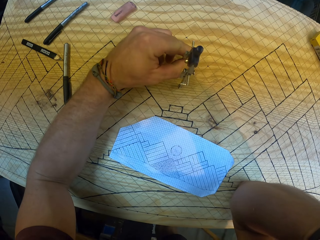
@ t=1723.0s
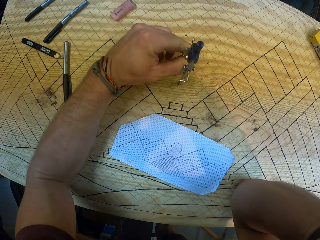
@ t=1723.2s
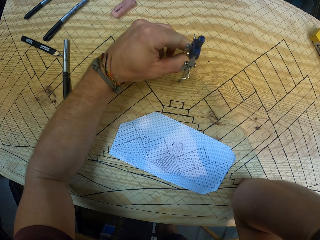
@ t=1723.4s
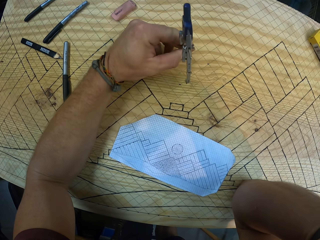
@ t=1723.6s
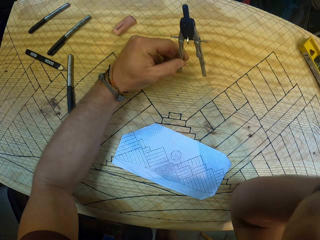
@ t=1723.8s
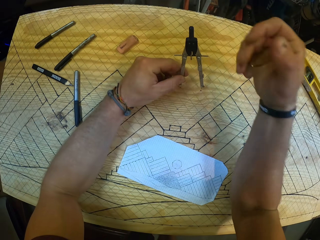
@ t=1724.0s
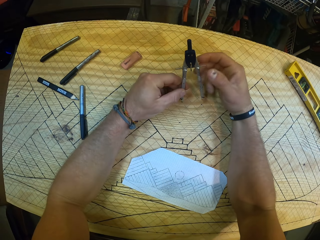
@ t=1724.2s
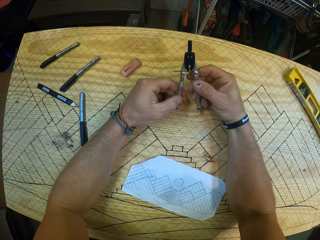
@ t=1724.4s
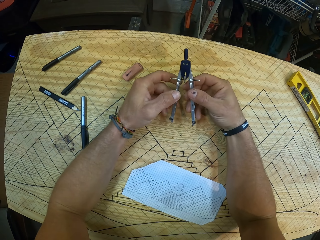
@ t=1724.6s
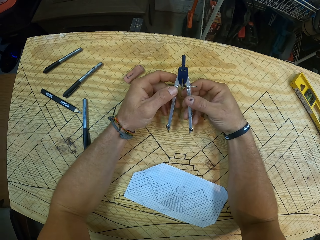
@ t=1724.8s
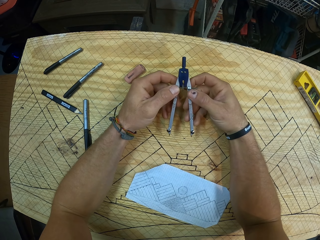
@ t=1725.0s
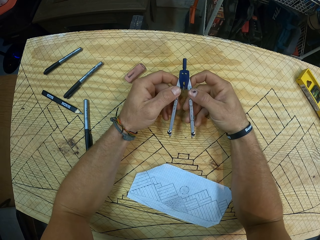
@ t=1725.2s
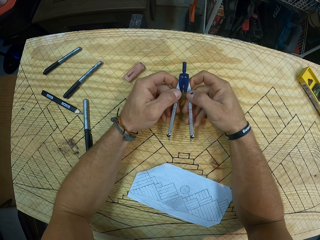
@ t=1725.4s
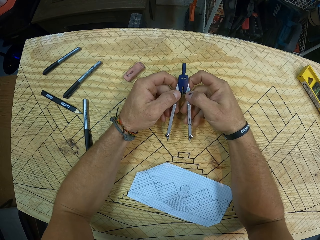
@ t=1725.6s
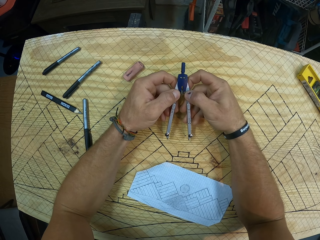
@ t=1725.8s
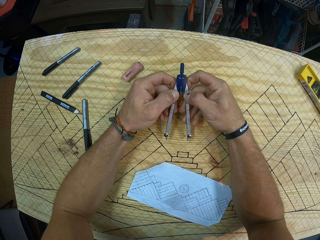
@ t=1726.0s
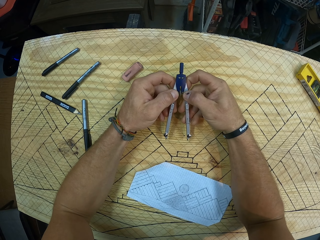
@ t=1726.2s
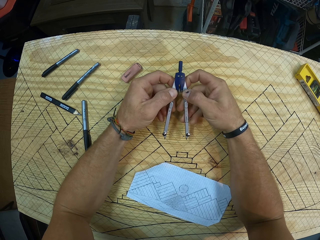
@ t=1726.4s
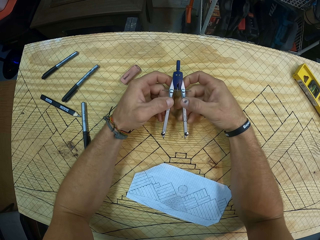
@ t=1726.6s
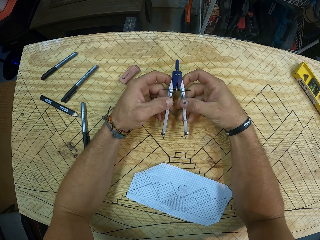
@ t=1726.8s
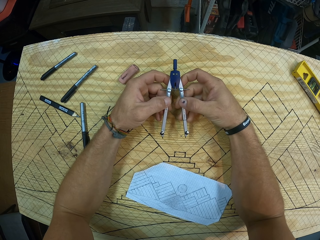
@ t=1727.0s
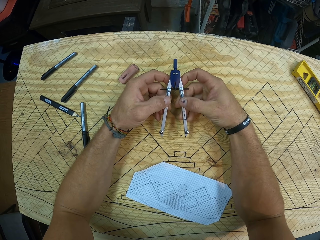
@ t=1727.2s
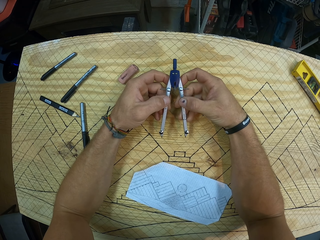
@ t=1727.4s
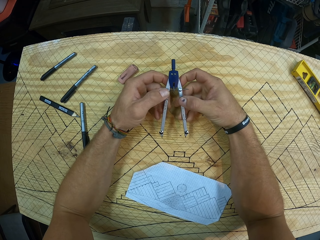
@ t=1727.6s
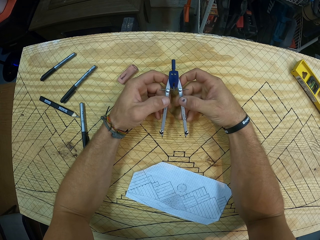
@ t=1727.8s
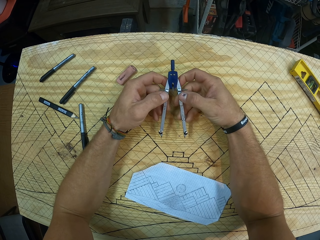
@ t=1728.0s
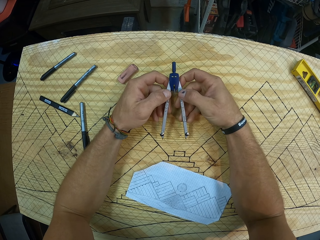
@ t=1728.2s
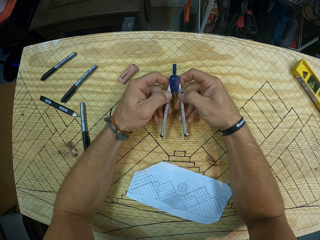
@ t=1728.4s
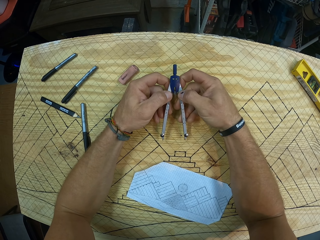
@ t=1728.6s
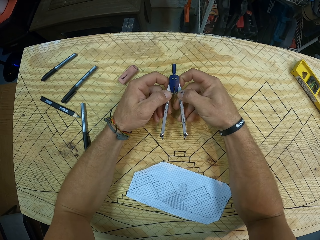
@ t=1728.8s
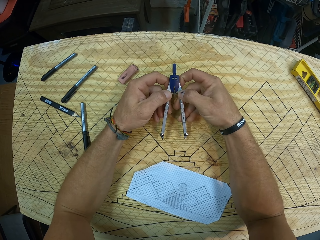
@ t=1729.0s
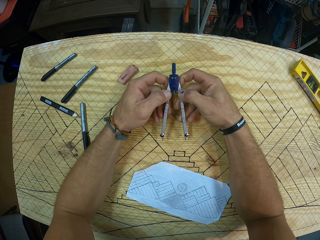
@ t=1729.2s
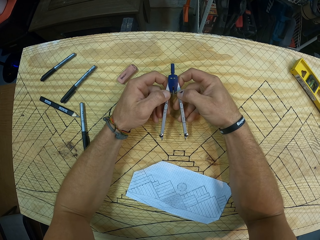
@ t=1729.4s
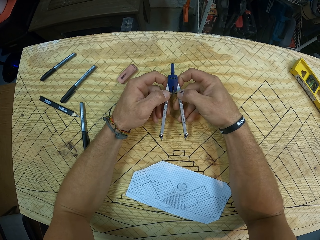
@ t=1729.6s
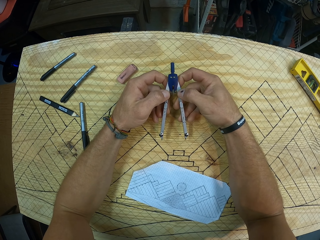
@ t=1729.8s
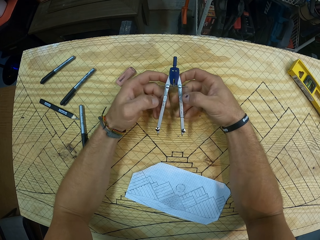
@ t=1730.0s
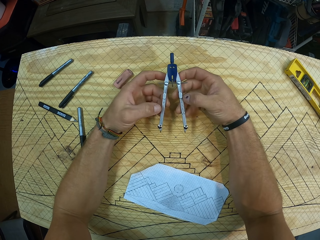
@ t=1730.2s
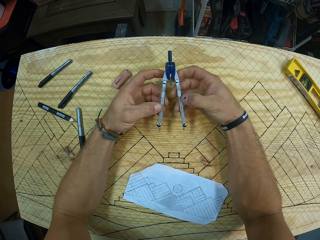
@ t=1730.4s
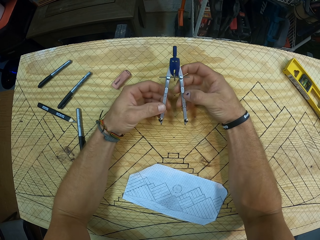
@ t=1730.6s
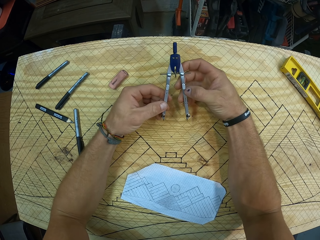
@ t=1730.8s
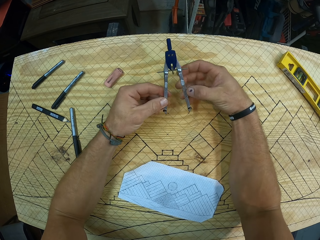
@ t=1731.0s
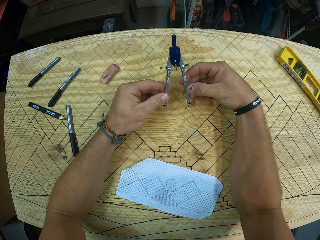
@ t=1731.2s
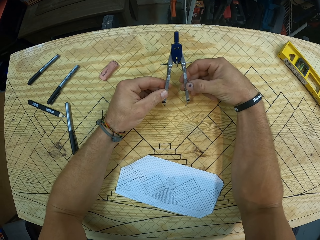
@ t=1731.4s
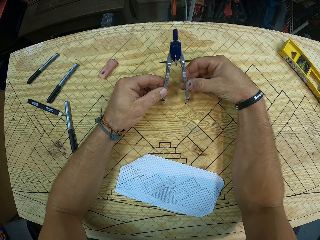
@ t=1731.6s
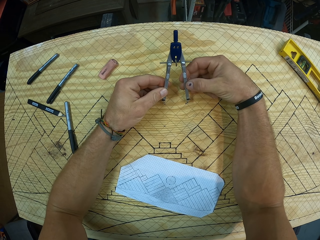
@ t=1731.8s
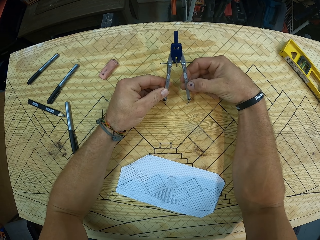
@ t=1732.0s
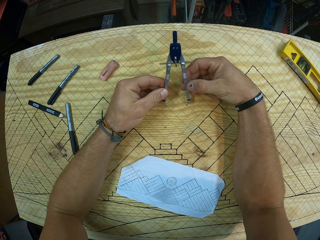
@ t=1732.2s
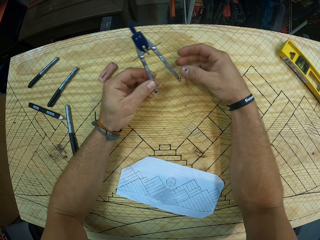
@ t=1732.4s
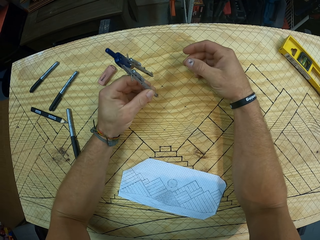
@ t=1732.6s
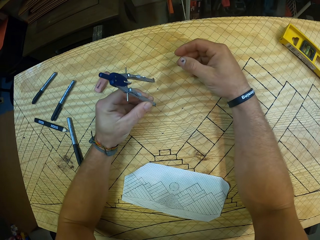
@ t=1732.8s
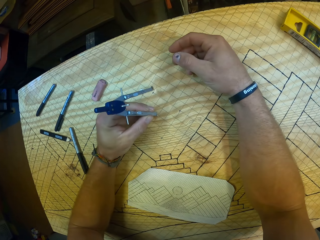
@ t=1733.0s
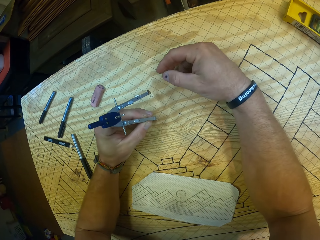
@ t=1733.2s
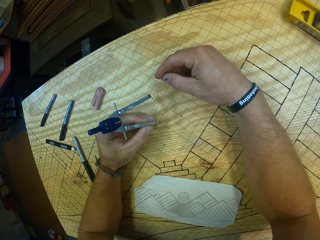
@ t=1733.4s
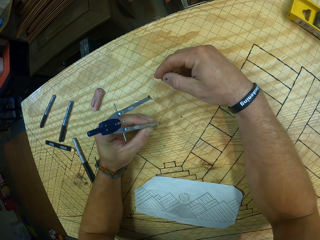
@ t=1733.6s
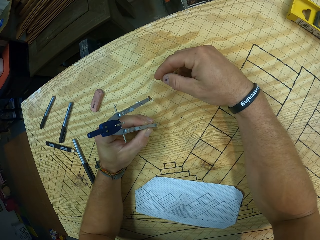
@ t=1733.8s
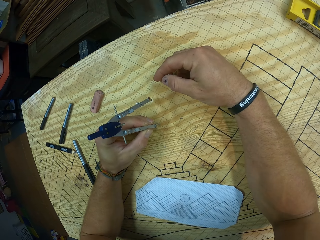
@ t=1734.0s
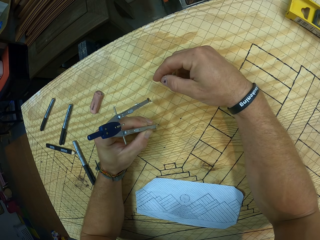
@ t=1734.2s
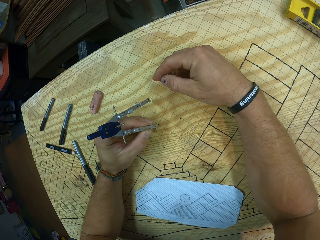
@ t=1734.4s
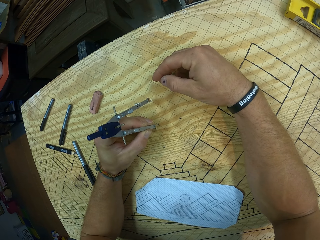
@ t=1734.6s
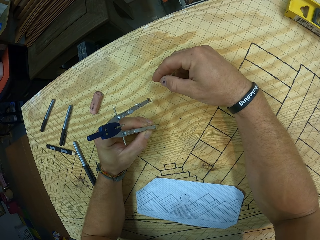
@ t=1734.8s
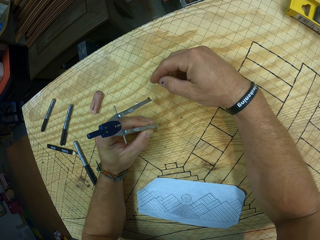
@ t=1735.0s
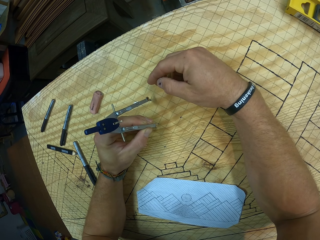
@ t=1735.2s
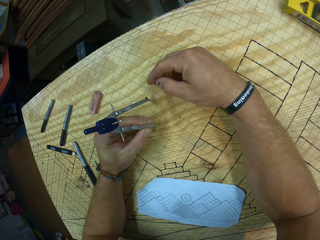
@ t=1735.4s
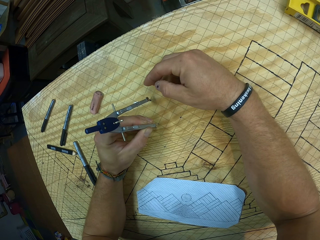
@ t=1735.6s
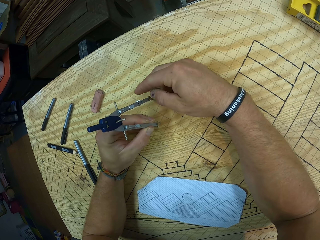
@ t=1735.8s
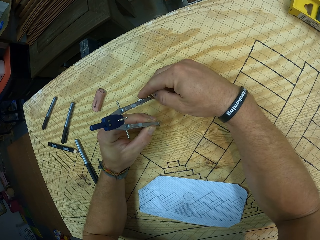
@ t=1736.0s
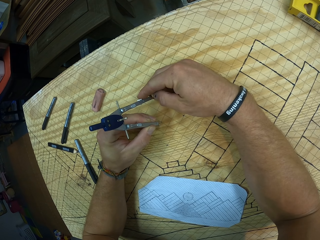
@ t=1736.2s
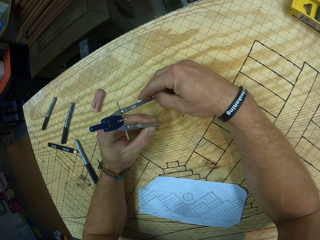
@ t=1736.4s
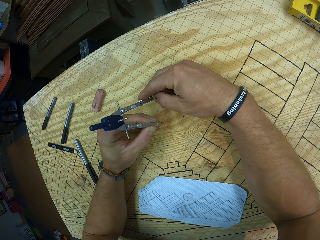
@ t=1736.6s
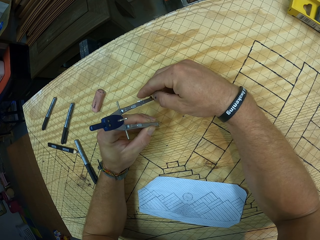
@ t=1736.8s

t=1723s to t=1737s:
The camera wearer adjusts the geometry compass. They join the end of the geometry compass on the two dots on the board.

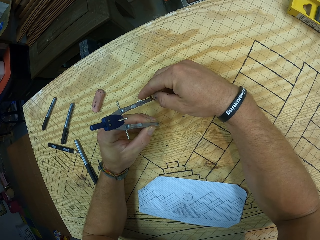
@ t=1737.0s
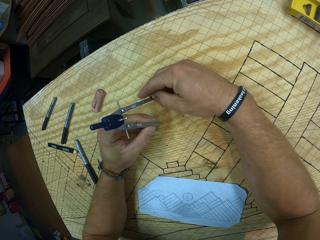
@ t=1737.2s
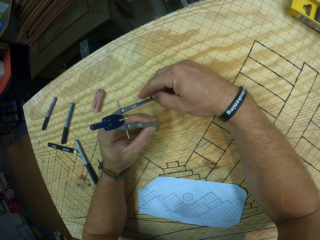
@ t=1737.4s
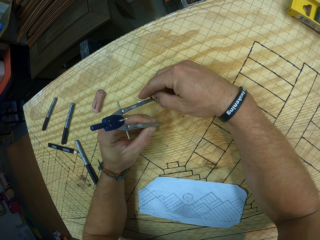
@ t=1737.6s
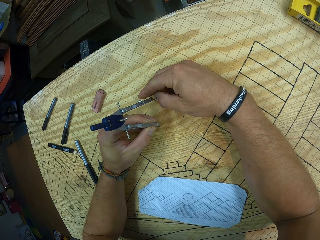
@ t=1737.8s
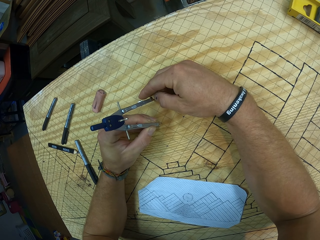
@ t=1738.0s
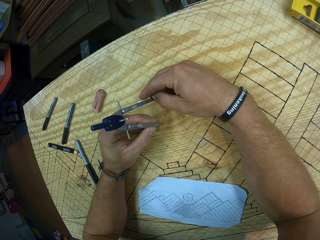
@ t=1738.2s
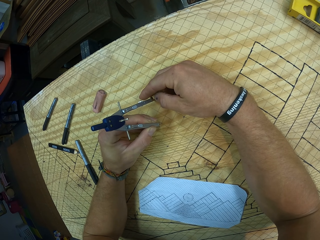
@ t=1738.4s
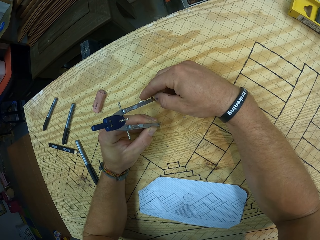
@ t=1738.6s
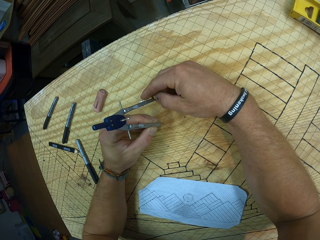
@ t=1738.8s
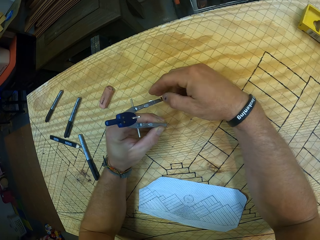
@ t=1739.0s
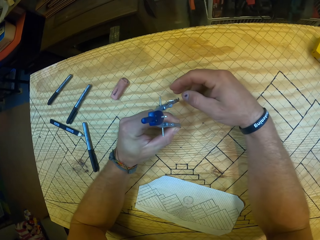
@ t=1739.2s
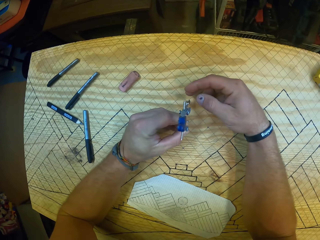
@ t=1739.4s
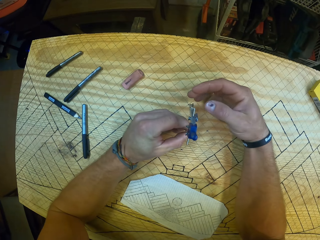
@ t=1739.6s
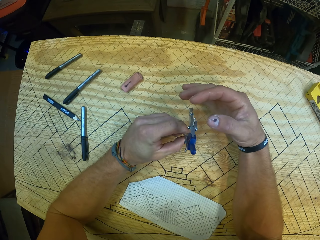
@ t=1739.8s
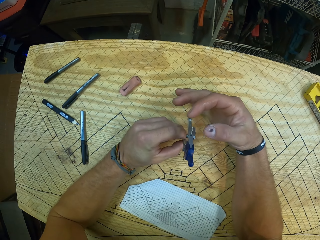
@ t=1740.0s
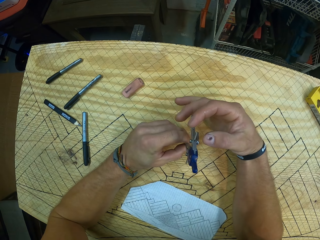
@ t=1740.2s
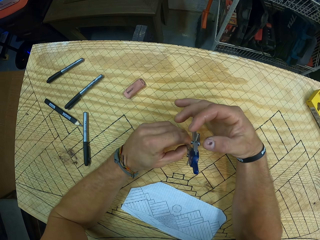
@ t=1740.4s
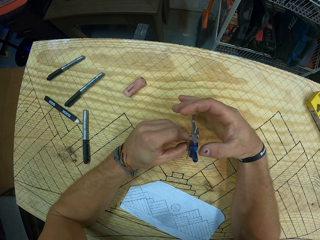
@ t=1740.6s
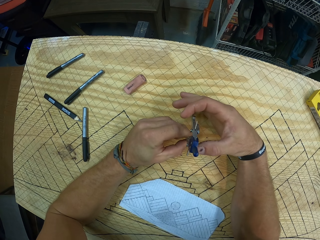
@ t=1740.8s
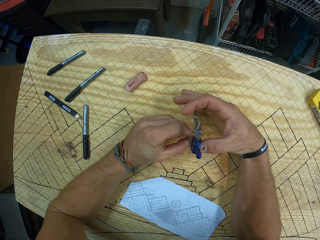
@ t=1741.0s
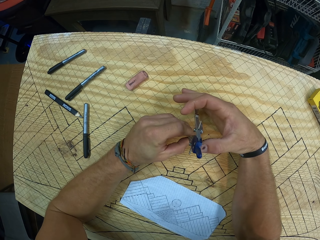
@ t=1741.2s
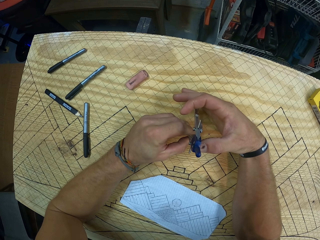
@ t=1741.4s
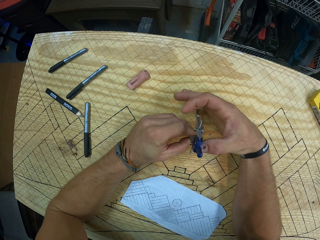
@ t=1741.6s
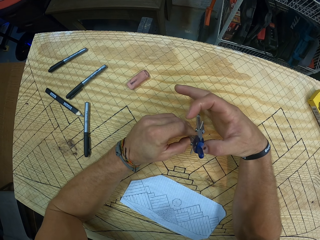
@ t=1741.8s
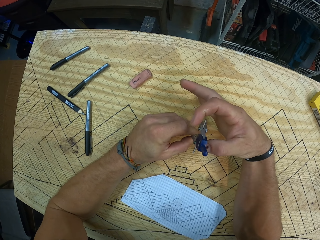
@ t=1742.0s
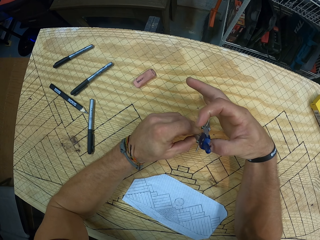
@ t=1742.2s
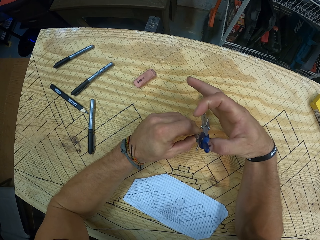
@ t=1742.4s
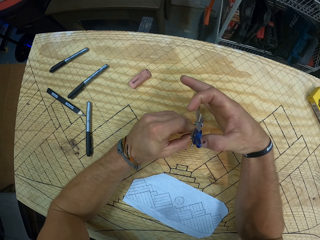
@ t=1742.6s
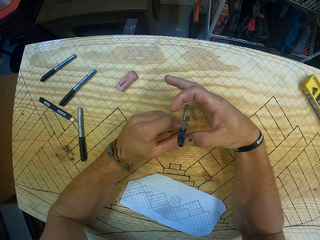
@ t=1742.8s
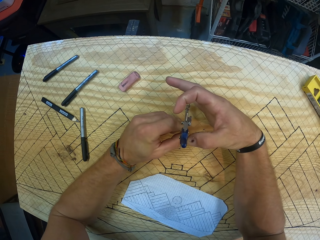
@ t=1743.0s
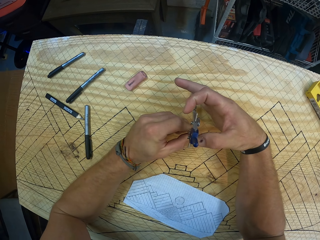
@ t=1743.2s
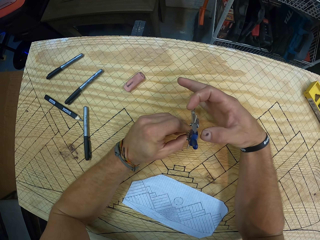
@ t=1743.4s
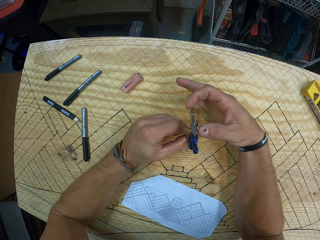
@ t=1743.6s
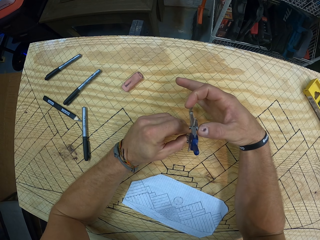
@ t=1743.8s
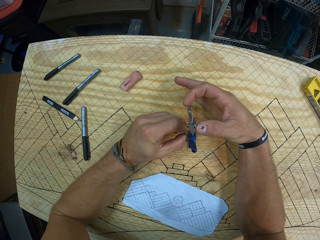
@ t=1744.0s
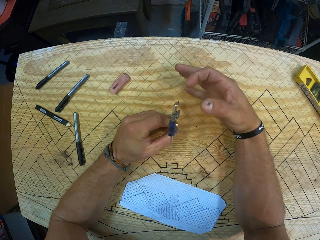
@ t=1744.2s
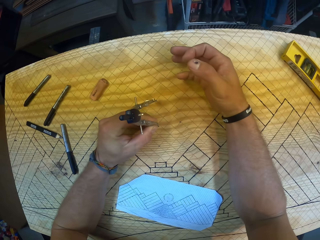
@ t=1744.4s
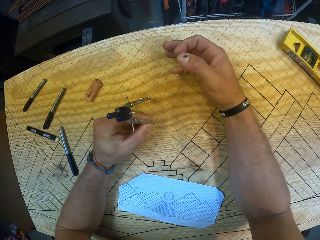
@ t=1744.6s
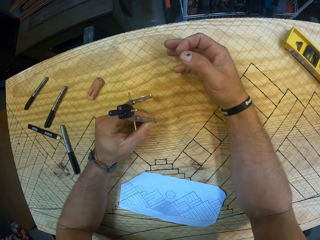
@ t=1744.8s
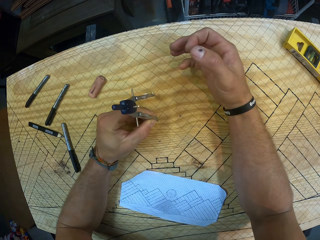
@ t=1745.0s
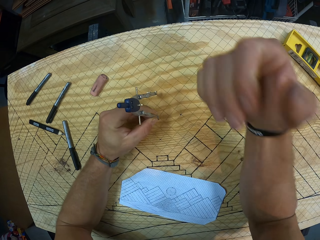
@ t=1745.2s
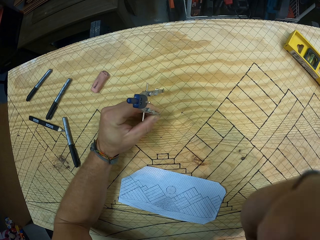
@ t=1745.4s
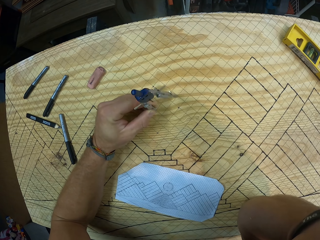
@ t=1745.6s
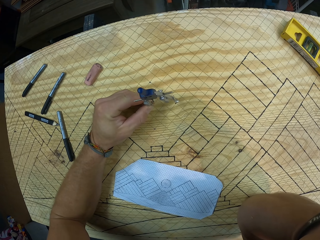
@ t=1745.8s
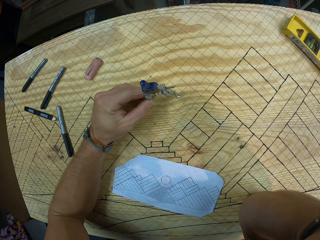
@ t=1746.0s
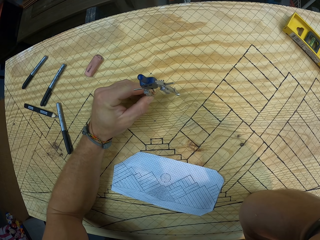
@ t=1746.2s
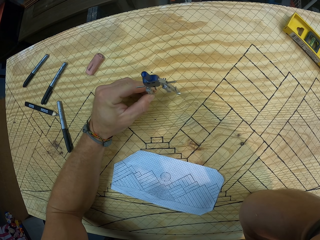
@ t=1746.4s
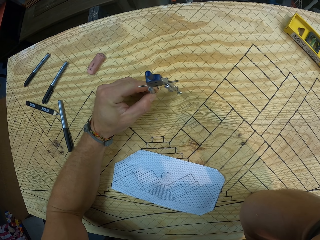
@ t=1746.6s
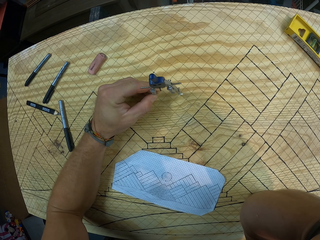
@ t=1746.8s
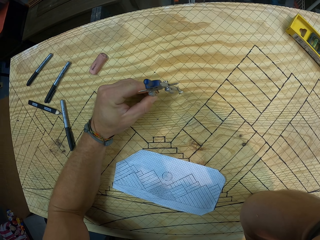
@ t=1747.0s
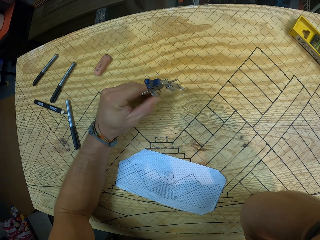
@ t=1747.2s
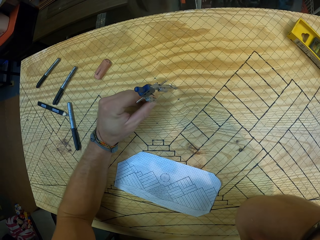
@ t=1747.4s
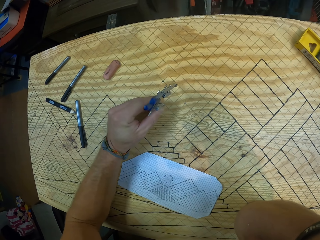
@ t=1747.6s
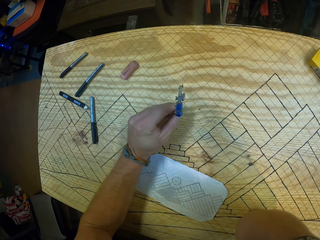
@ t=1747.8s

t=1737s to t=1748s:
The camera wearer adjusts the geometry compass. They join the end of the geometry compass on the two on the board.
